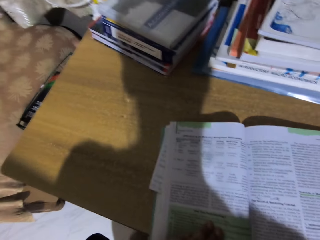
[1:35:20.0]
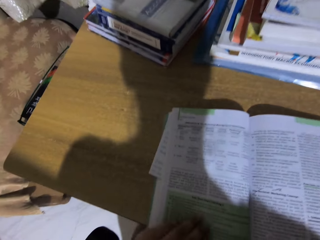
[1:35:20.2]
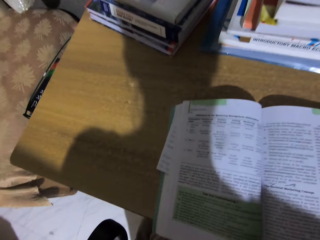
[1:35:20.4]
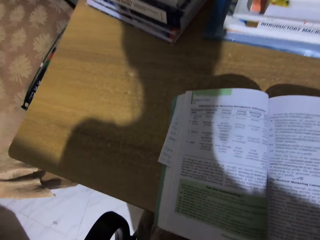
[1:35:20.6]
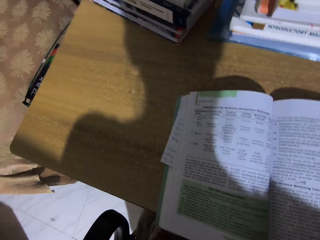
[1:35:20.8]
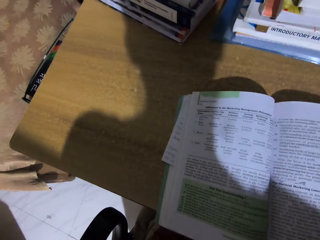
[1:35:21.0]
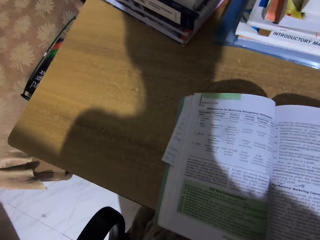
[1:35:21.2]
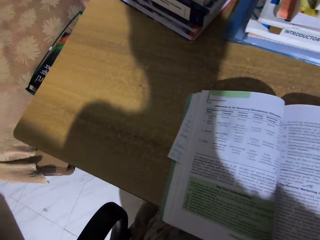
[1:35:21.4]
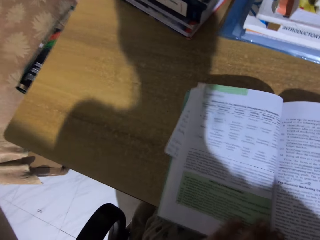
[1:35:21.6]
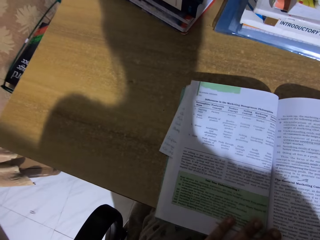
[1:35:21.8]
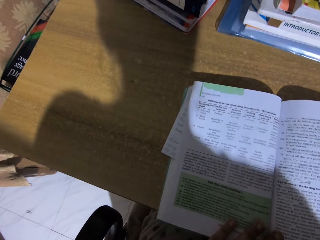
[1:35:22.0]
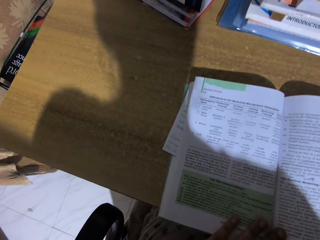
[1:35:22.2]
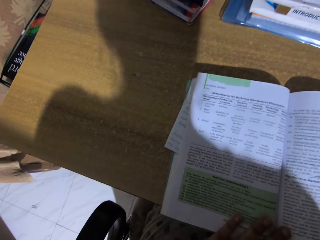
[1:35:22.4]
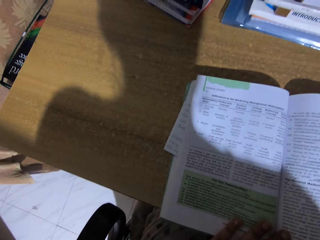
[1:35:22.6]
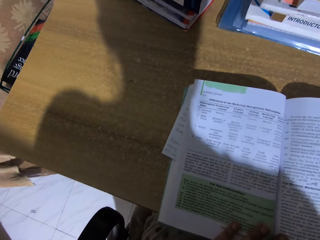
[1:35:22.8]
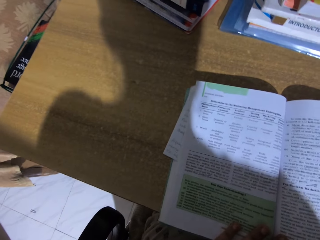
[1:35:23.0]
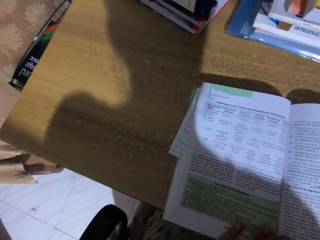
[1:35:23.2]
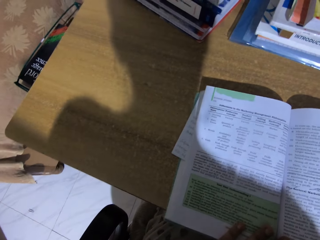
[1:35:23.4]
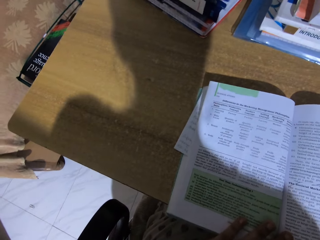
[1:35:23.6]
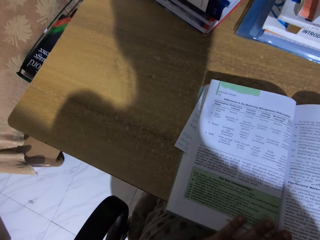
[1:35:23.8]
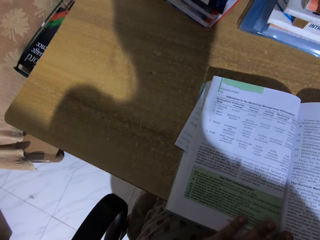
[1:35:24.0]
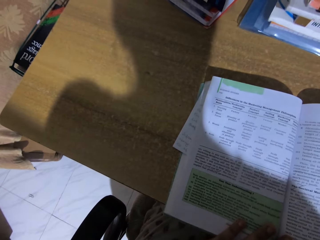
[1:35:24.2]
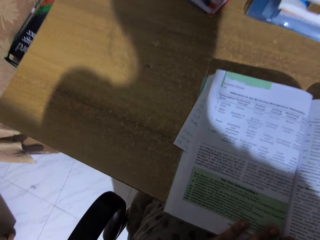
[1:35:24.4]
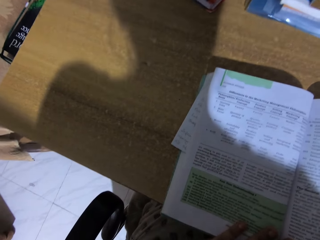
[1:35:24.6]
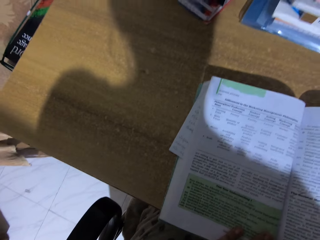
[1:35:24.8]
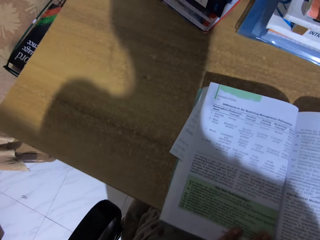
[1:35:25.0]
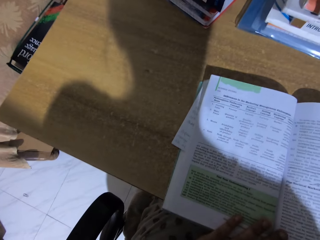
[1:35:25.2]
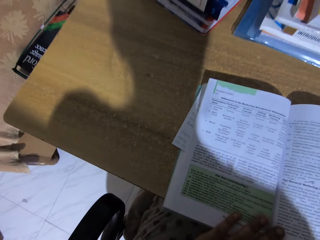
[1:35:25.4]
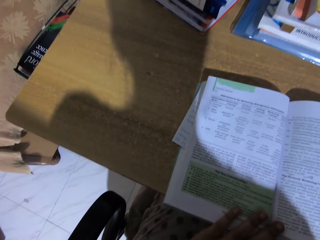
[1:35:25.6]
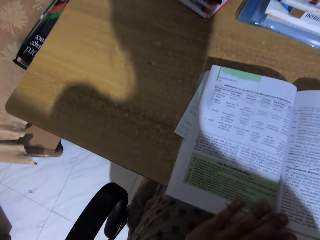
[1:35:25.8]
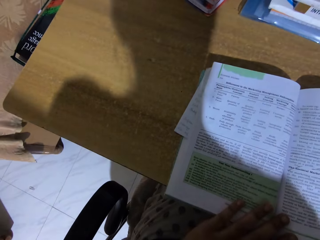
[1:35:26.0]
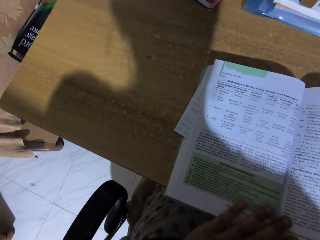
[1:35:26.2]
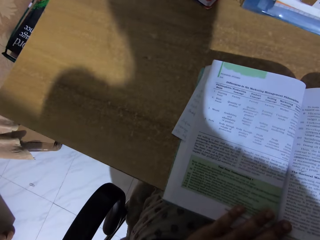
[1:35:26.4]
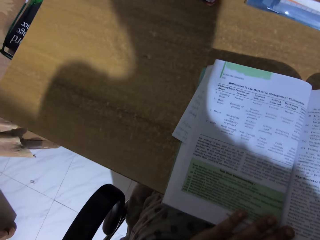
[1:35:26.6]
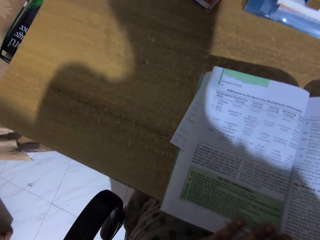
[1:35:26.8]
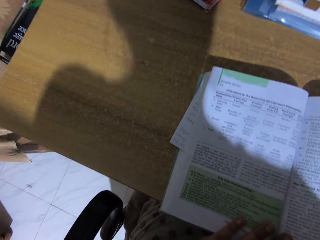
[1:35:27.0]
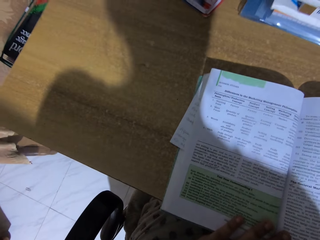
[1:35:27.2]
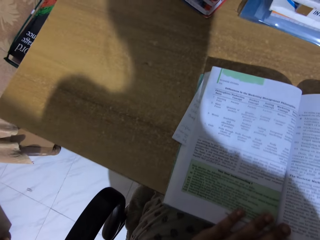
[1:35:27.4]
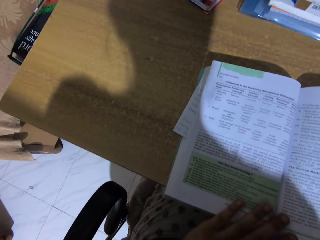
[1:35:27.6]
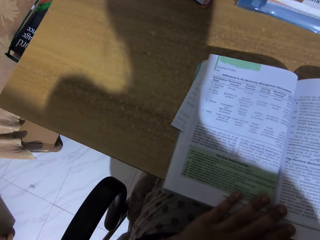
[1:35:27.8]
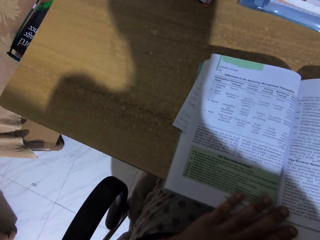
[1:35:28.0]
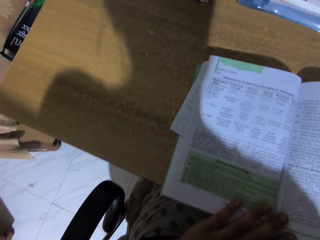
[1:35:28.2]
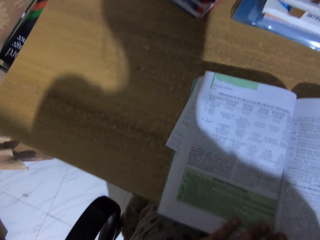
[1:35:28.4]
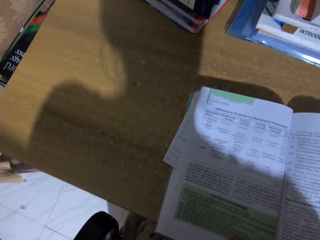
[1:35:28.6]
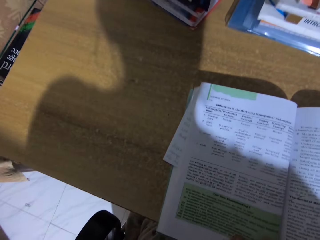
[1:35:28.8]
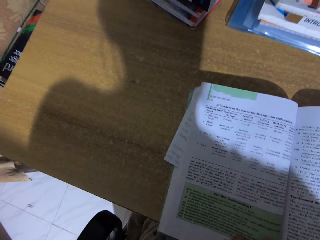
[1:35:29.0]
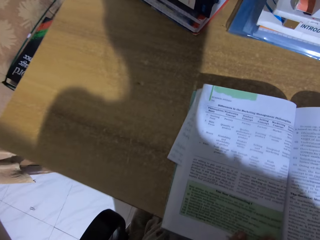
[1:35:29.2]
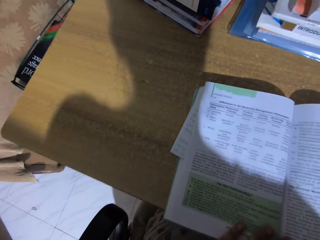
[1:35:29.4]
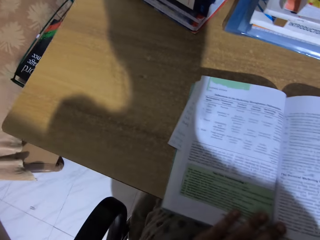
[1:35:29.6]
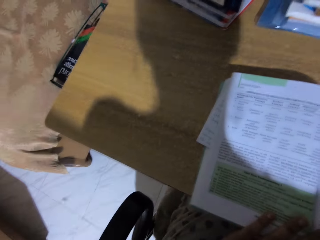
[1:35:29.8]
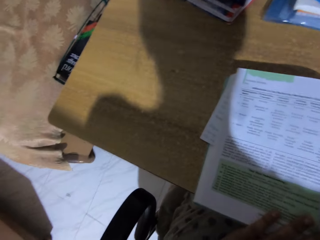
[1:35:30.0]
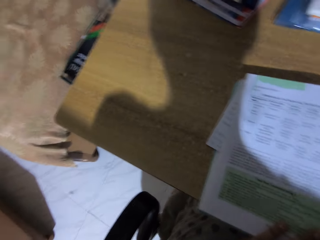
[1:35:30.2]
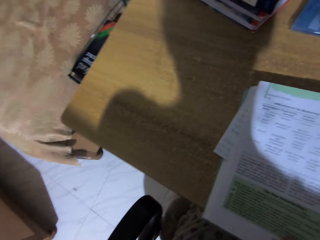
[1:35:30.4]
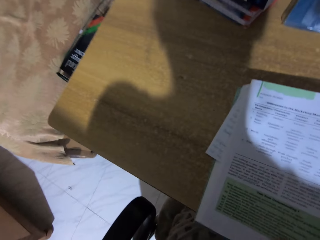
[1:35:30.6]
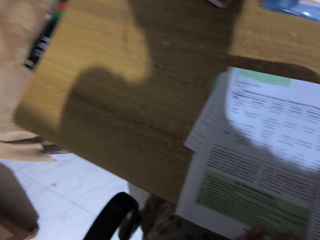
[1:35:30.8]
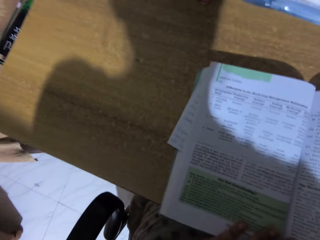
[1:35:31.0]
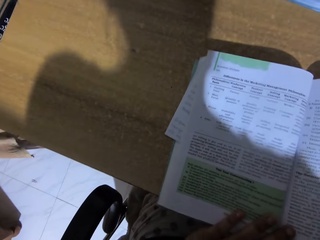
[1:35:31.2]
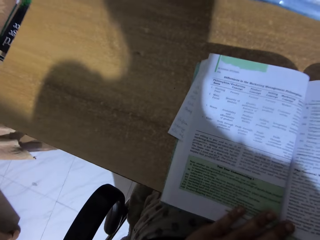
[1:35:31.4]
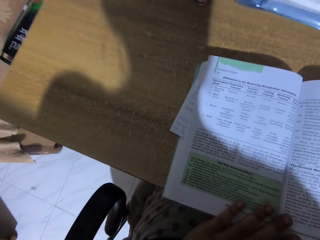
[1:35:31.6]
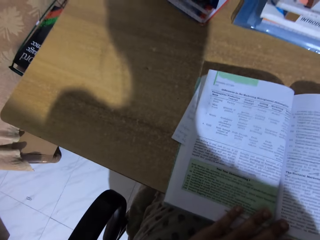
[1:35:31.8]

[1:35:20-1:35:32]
The camera wearer moves a book. They read the book.

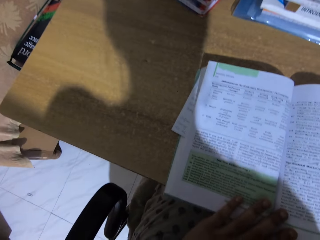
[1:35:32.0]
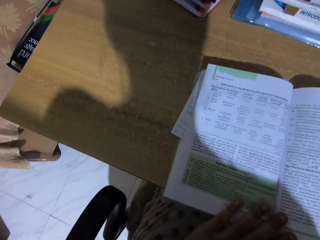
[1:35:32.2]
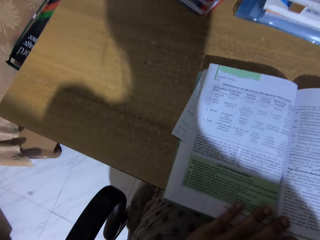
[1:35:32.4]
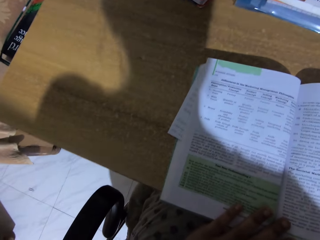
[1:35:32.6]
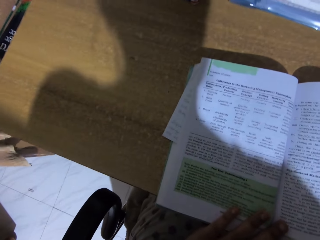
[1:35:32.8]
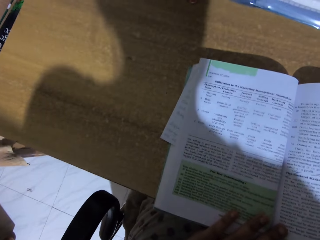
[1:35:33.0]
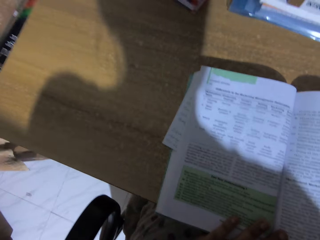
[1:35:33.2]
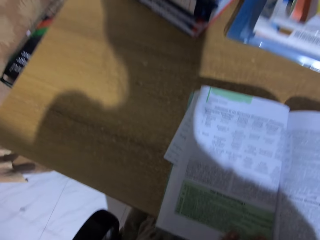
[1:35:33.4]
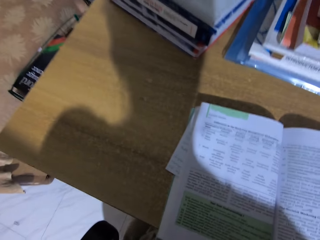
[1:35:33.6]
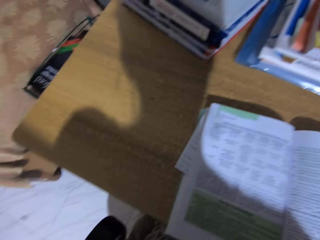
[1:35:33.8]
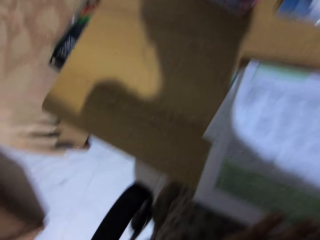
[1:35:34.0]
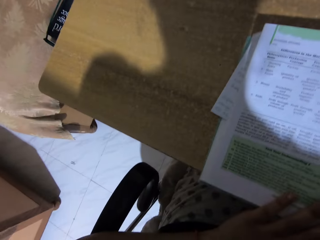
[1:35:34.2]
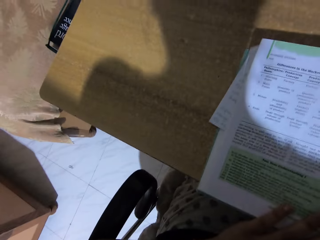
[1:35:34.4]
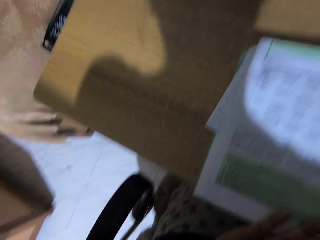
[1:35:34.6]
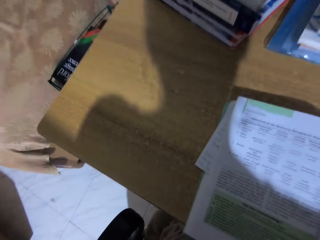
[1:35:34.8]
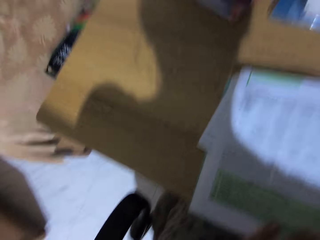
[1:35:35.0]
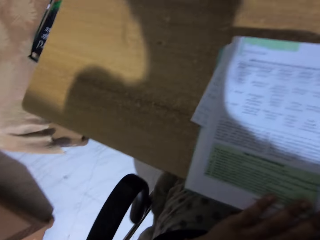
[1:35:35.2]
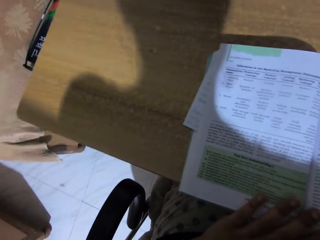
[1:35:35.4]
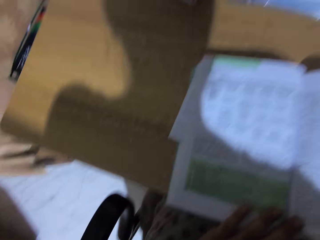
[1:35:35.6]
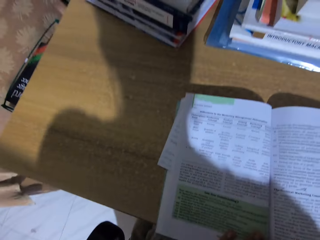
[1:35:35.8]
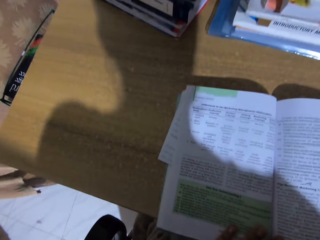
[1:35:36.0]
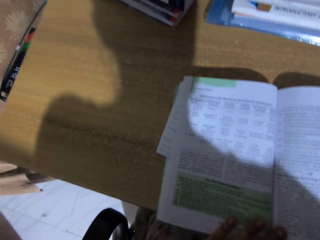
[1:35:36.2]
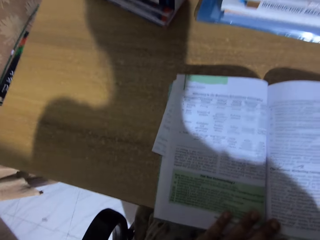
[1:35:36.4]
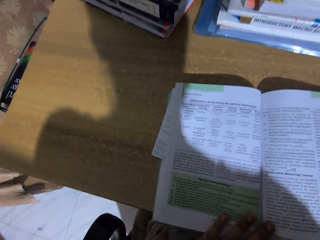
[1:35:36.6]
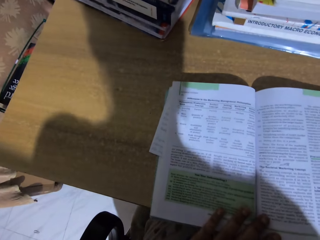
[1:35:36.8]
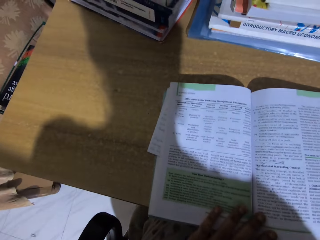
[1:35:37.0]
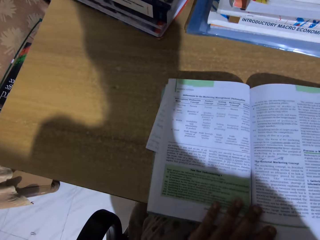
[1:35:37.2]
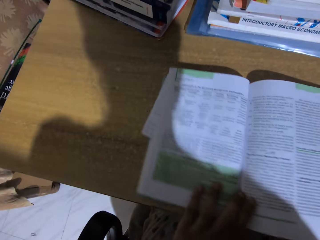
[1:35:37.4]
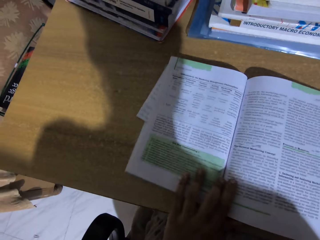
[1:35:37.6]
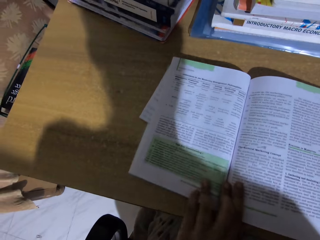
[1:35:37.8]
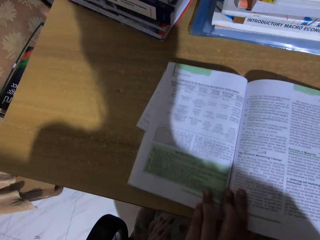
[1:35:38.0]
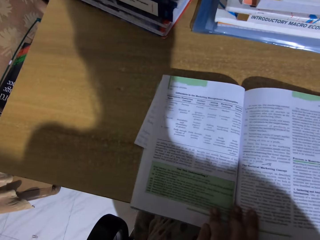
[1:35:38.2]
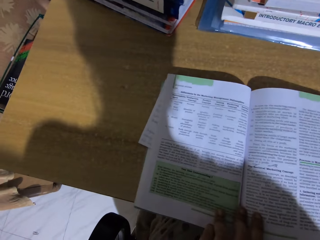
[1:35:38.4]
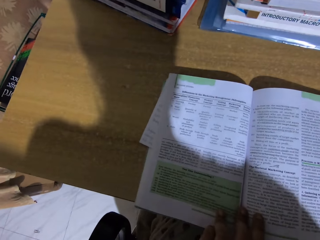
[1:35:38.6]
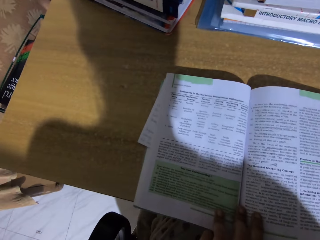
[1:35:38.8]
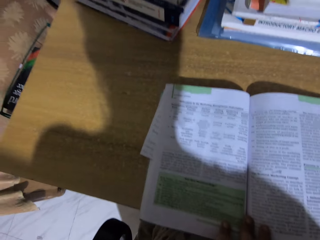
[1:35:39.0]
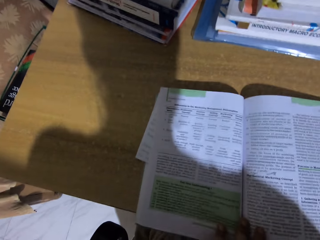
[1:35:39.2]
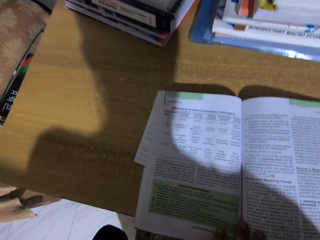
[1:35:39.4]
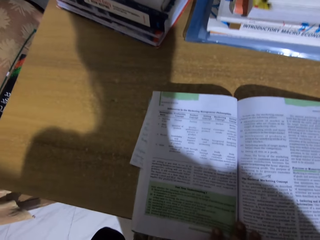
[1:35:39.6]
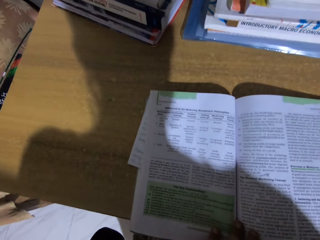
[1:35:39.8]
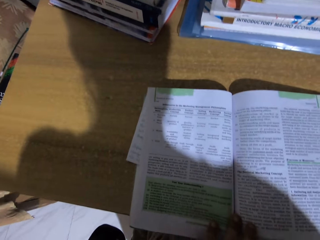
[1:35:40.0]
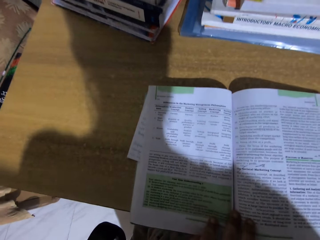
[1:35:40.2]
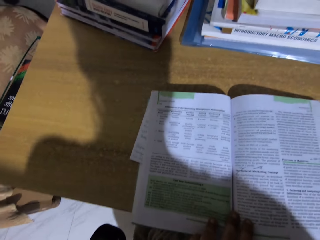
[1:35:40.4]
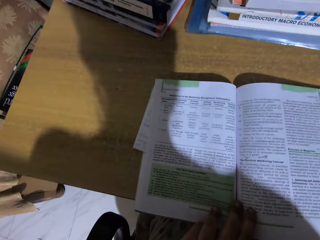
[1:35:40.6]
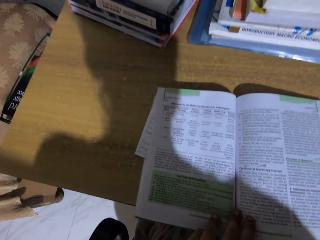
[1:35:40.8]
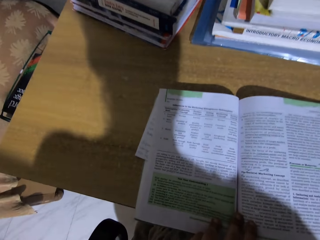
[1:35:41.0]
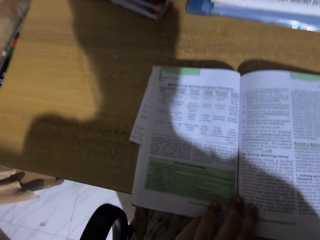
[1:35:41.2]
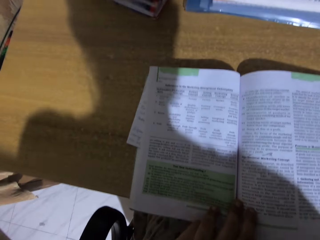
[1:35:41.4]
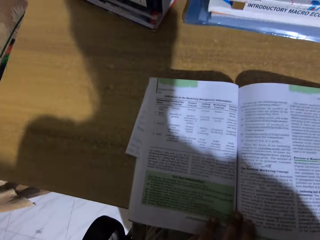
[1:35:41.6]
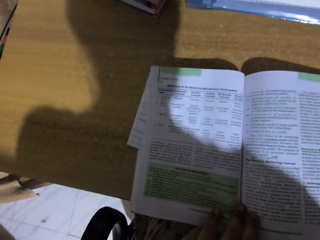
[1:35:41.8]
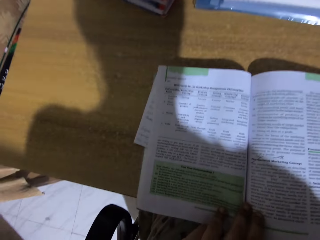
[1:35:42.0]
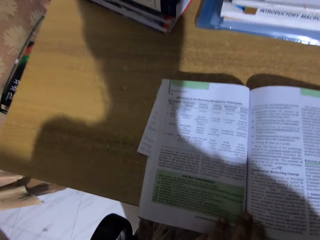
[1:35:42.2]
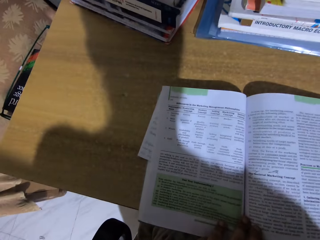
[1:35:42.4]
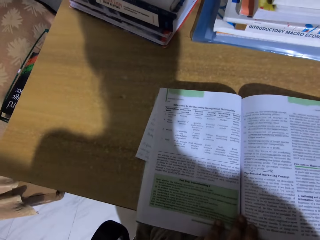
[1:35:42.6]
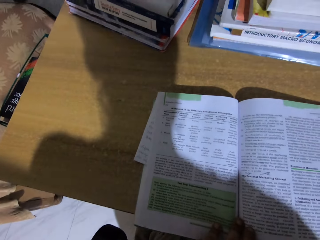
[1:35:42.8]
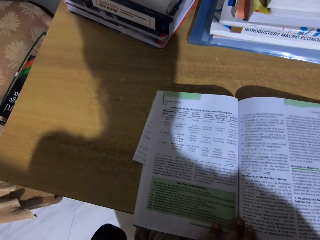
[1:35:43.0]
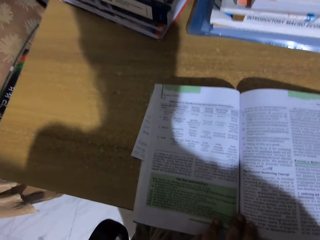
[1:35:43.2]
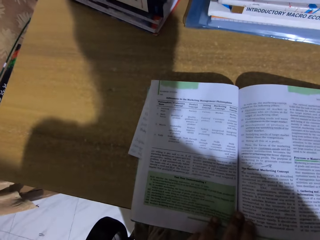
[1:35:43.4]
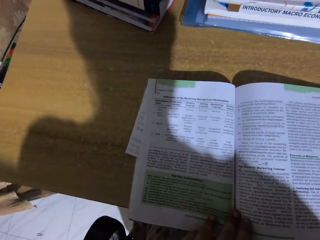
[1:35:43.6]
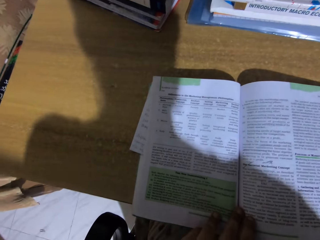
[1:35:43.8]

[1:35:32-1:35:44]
The camera wearer moves a book on the table.
